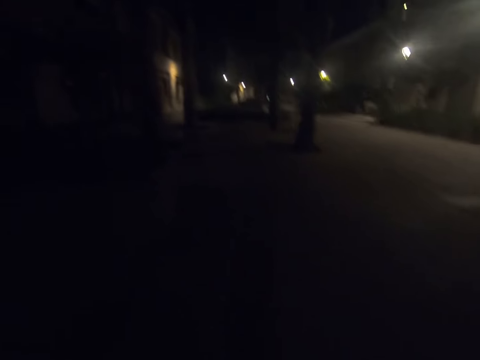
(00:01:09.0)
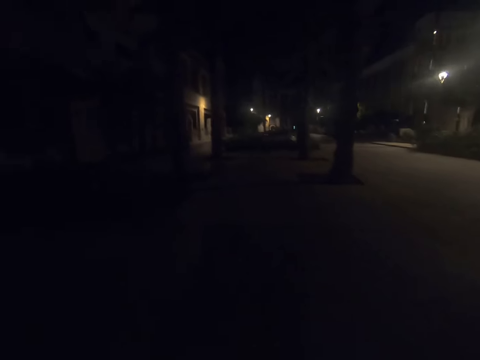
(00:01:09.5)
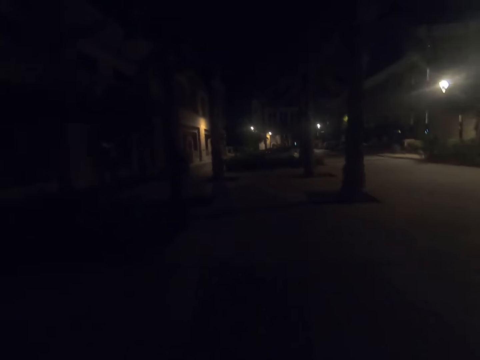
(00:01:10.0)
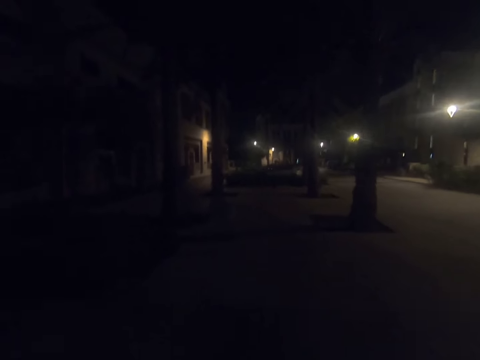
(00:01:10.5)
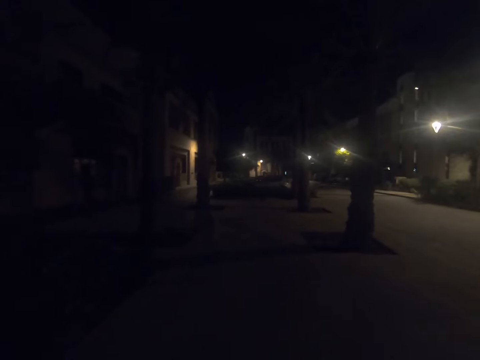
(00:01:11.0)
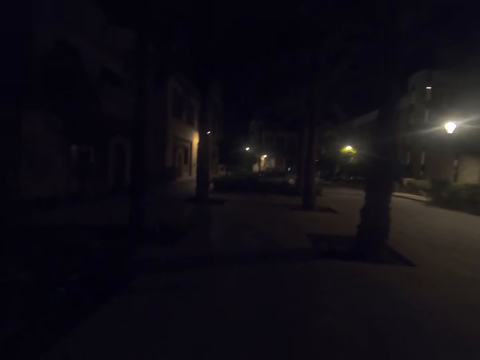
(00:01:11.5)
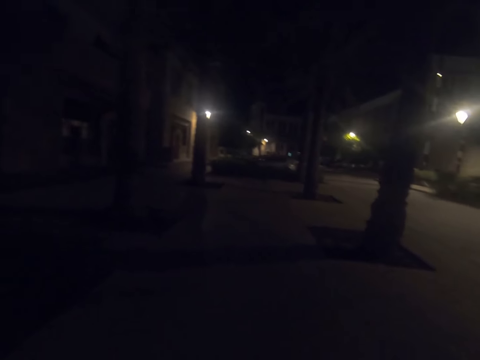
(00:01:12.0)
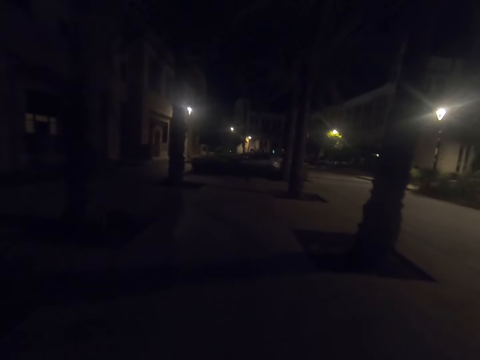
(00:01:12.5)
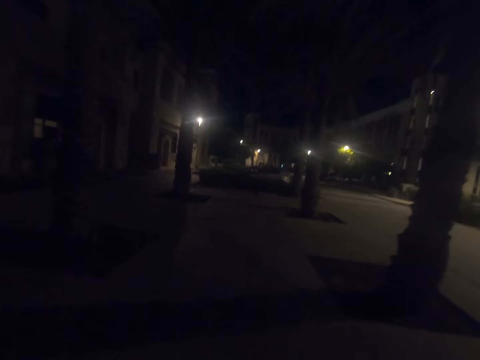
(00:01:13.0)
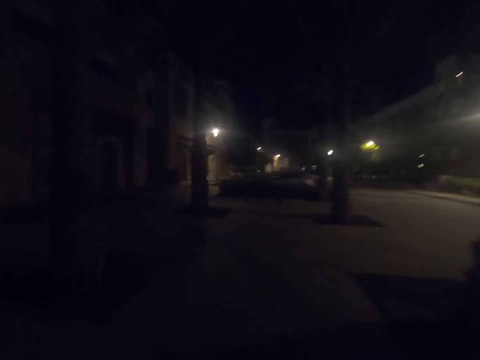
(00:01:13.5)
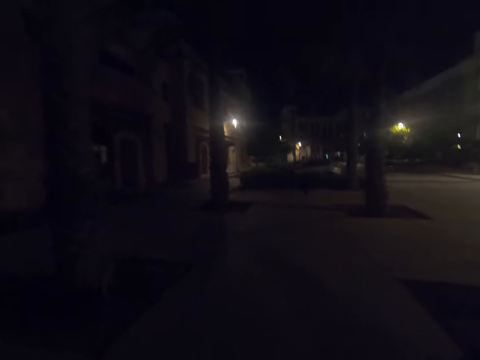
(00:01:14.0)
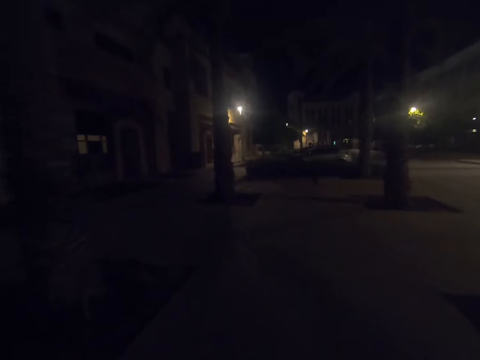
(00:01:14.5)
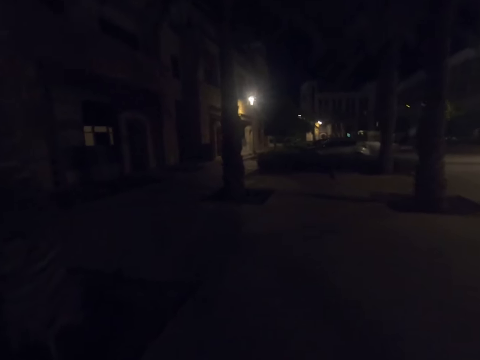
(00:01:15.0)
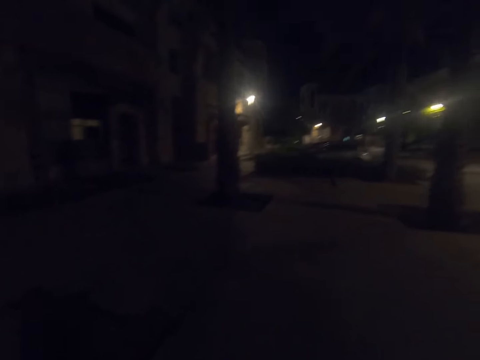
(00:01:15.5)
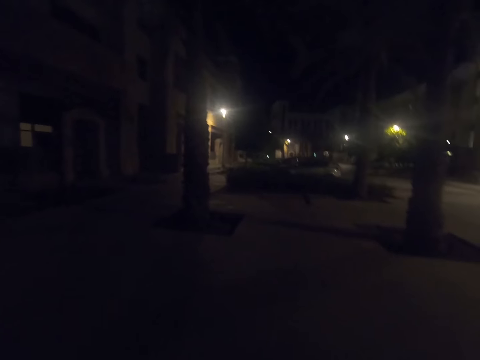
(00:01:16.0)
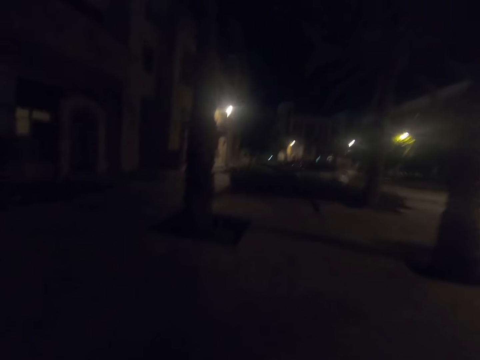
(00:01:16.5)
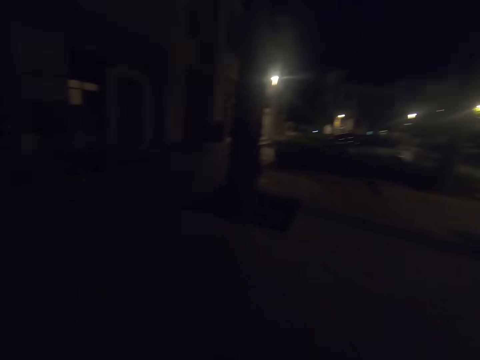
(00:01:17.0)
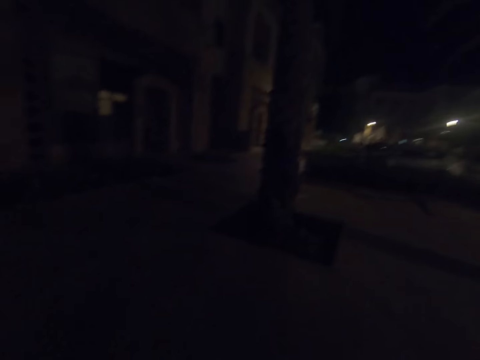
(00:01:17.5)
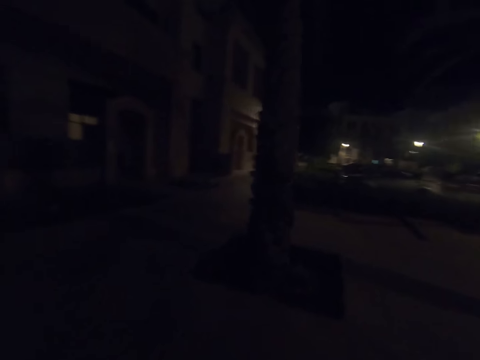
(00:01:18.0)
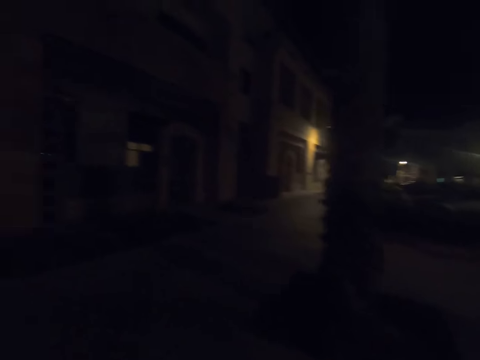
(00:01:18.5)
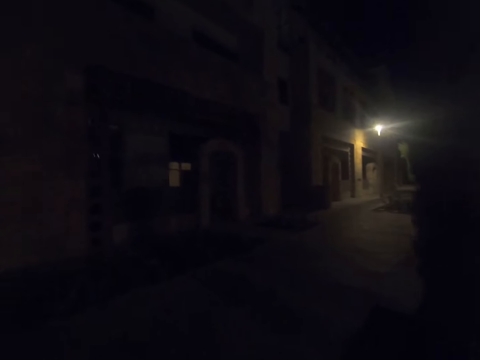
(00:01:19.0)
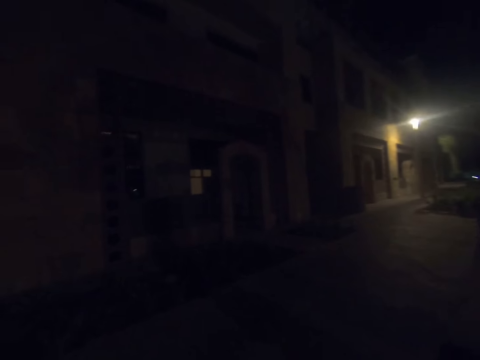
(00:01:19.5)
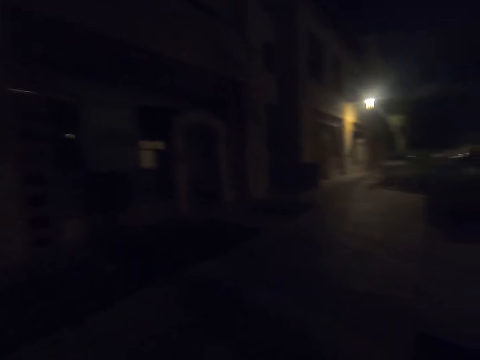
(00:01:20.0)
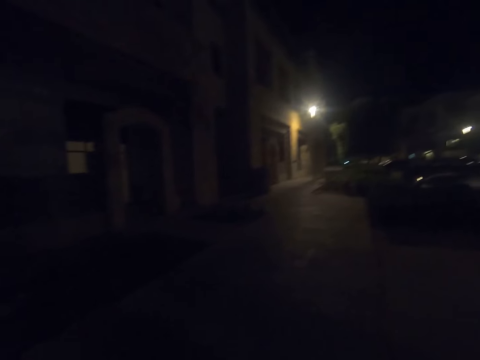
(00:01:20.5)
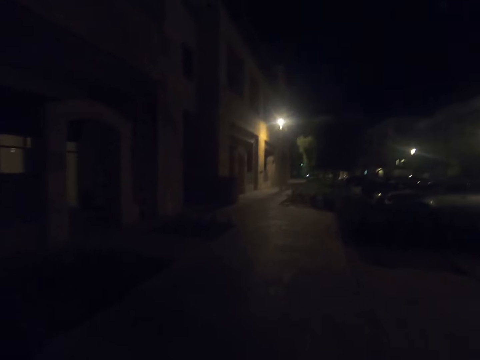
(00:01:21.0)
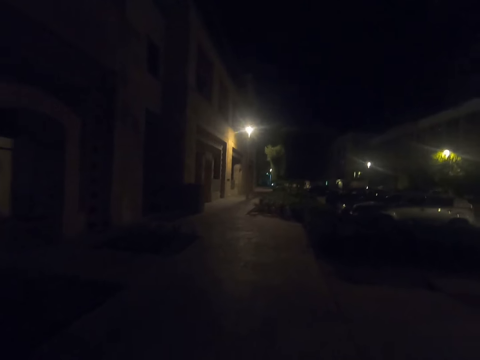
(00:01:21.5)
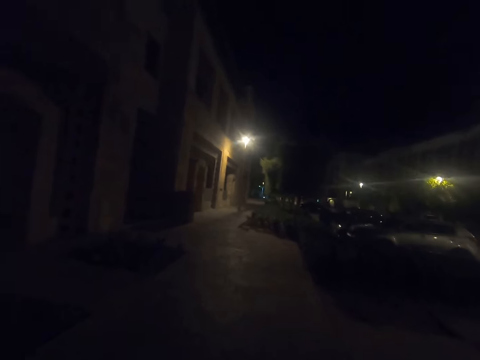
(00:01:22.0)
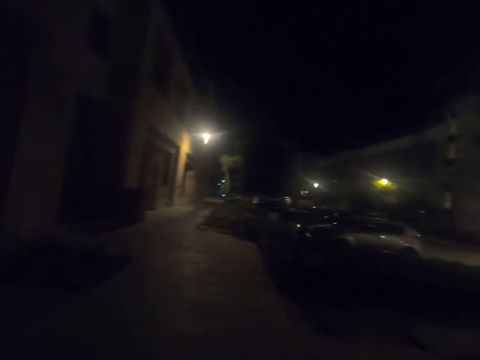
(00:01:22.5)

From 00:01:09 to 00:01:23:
The camera wearer walks outside. He moves to his left to avoid a palm tree while walking.

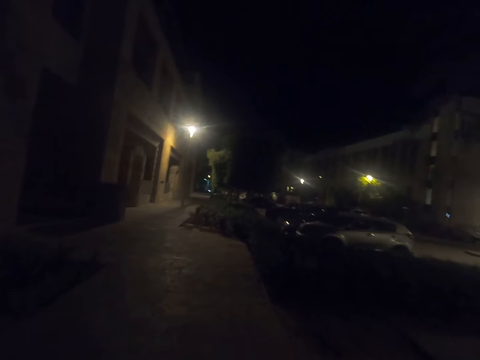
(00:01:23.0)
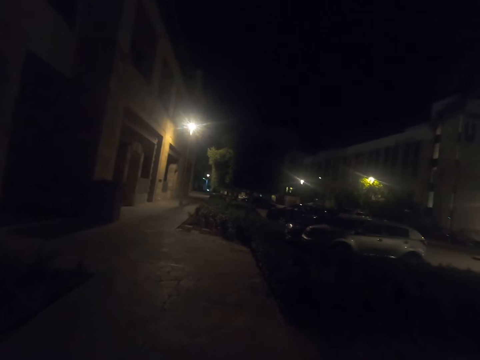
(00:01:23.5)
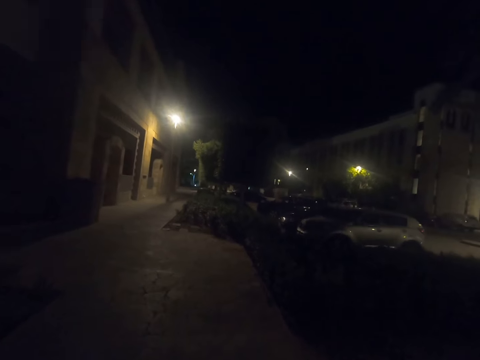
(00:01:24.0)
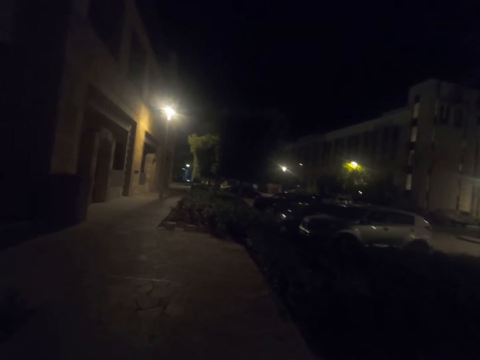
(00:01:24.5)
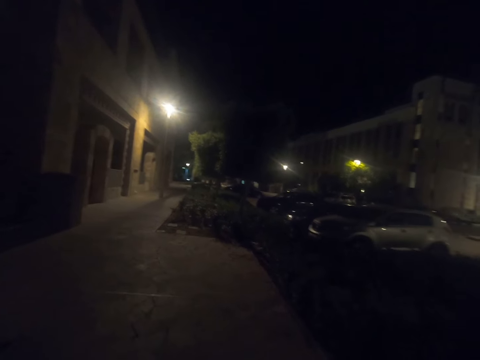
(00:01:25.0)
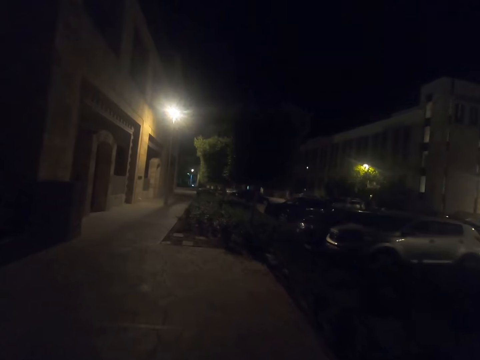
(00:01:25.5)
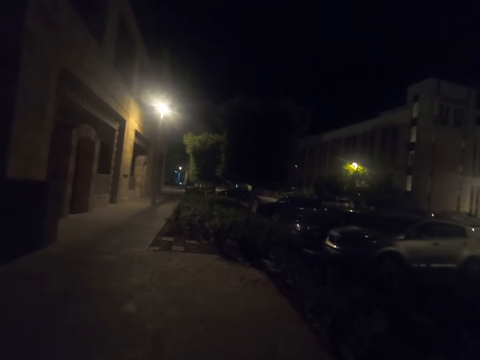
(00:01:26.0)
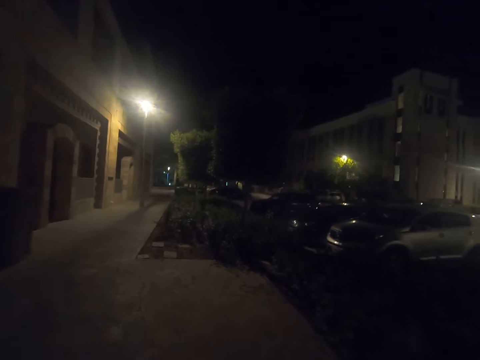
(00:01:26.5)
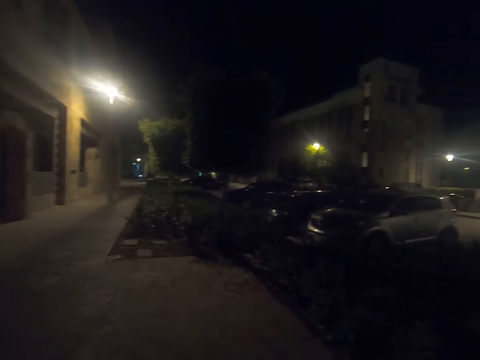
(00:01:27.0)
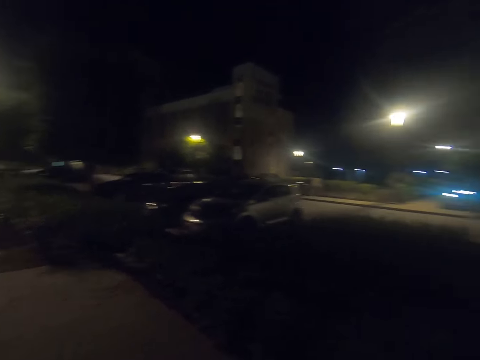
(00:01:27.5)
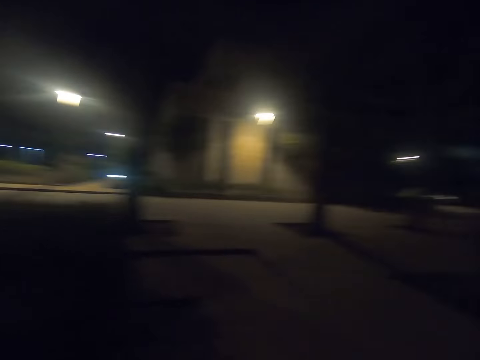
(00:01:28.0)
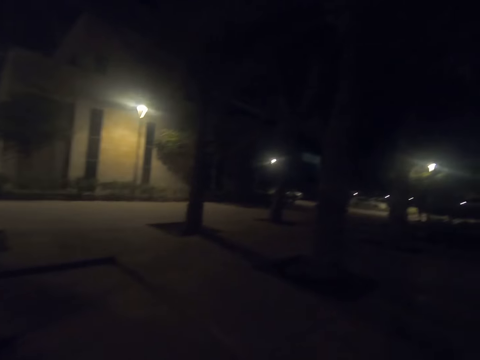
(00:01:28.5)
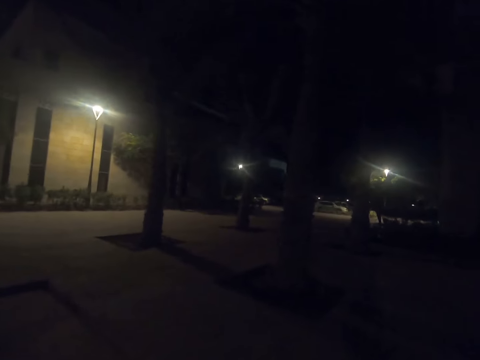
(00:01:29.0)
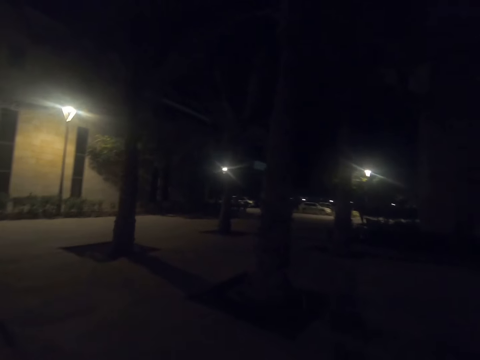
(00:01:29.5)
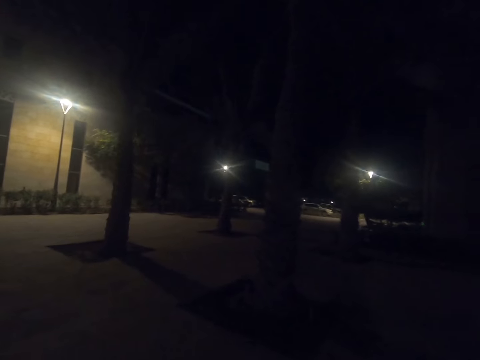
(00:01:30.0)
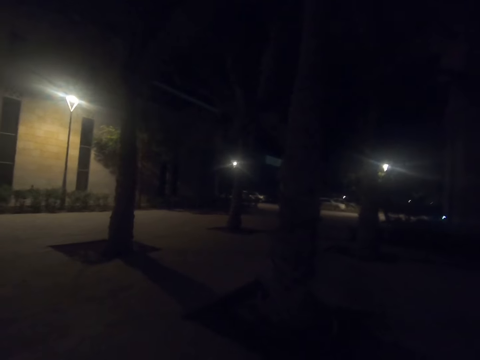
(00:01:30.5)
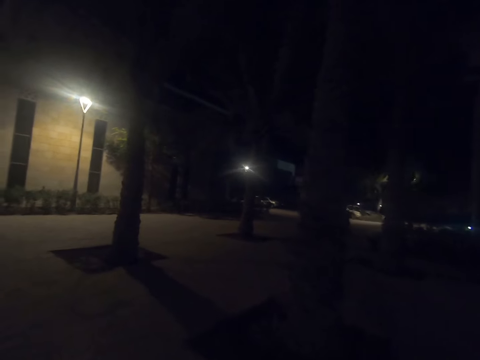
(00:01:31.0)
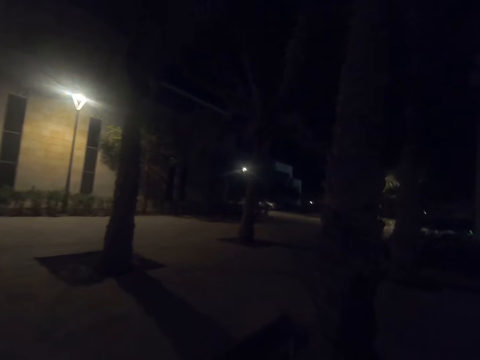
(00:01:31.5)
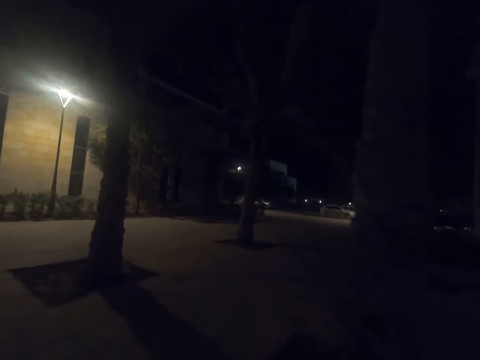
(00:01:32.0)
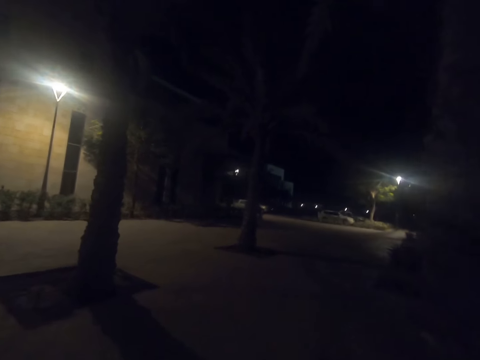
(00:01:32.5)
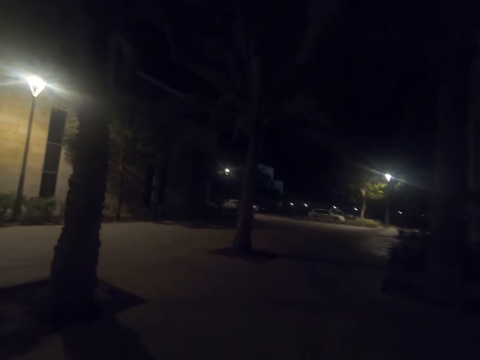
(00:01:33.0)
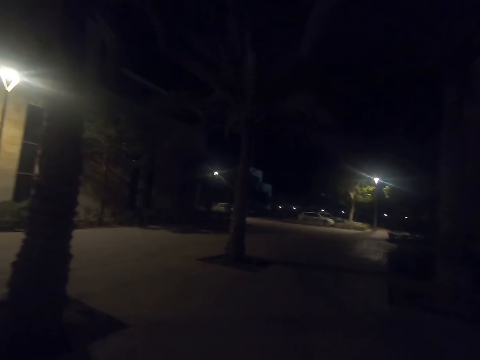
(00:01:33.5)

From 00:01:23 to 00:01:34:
The camera wearer turns around. They walk down the road.
